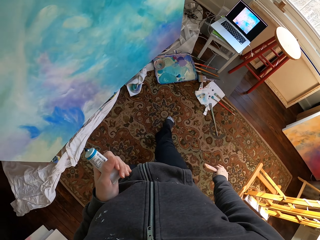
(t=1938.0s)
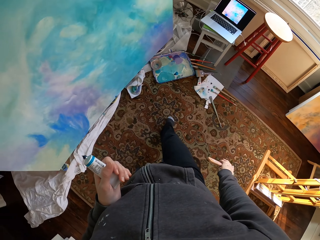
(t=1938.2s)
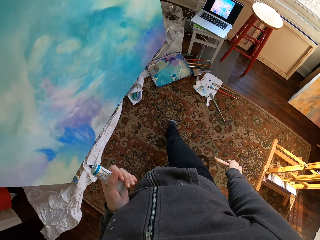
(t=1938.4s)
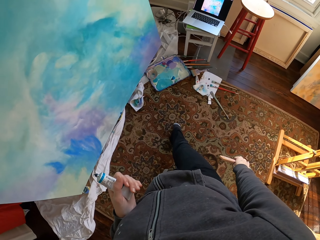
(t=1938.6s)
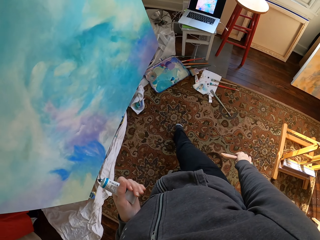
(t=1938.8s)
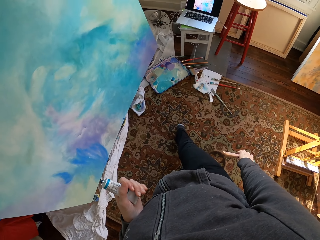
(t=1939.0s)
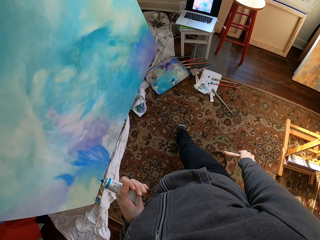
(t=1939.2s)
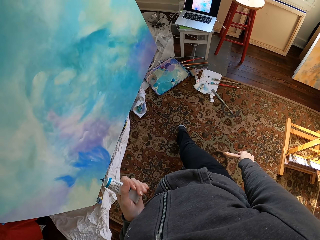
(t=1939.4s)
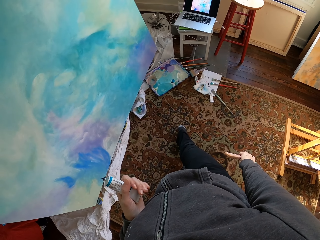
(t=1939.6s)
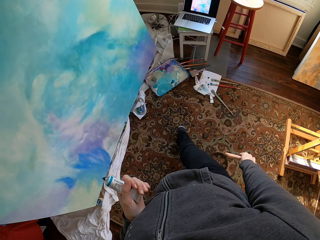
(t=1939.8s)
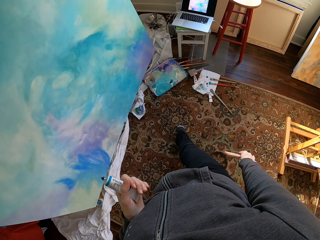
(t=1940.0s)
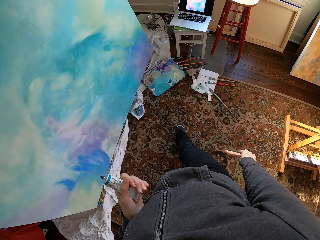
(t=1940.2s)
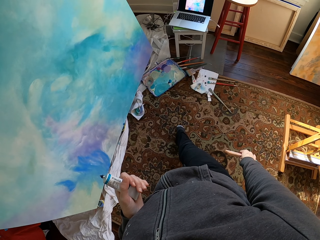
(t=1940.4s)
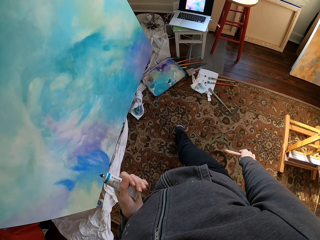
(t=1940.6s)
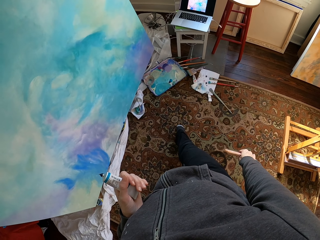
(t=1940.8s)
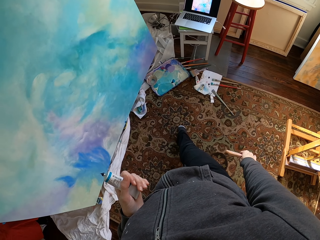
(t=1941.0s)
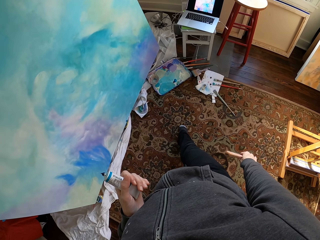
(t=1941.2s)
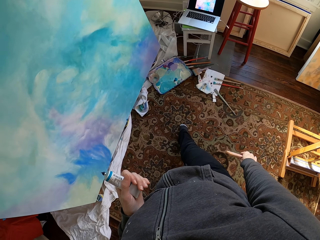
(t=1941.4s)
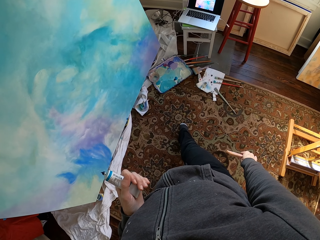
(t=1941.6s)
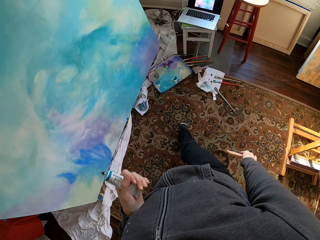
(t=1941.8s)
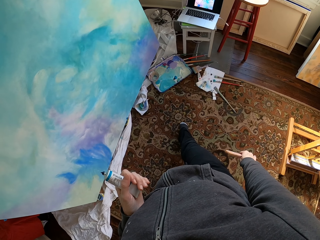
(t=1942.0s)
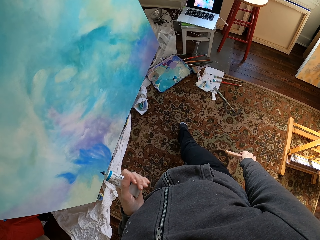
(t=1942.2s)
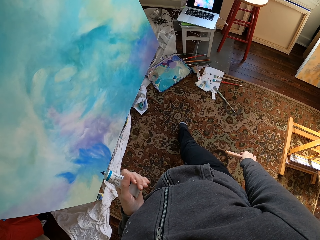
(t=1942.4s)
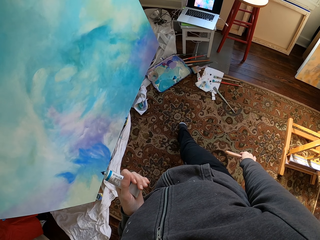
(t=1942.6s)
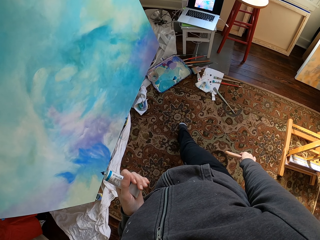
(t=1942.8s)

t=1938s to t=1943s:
The camera wearer stops painting the wall.

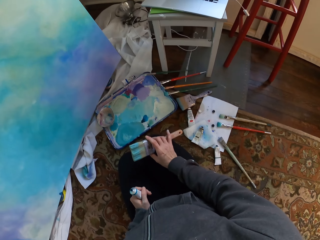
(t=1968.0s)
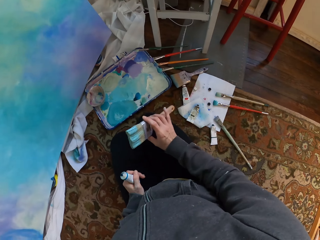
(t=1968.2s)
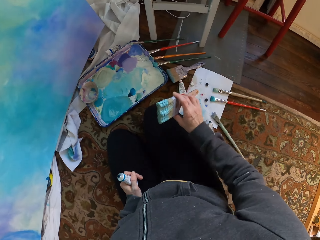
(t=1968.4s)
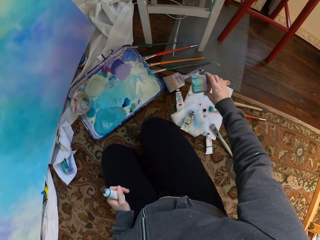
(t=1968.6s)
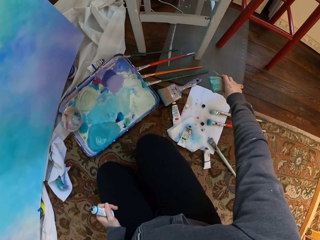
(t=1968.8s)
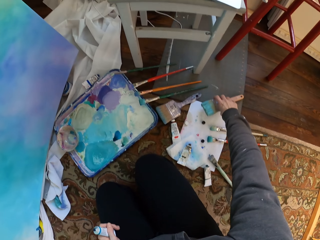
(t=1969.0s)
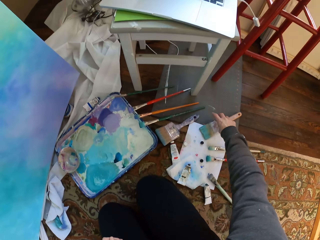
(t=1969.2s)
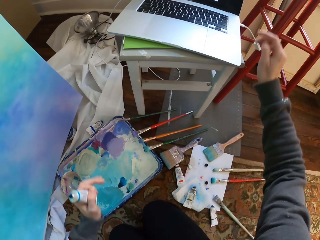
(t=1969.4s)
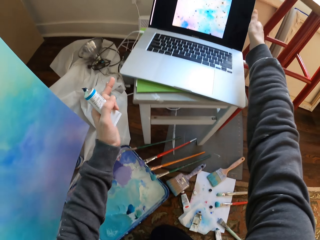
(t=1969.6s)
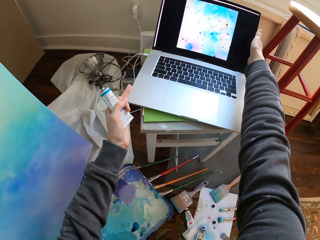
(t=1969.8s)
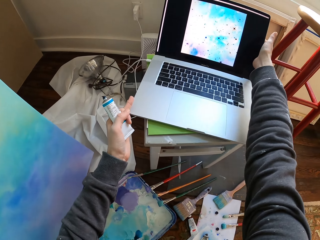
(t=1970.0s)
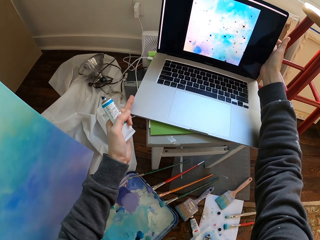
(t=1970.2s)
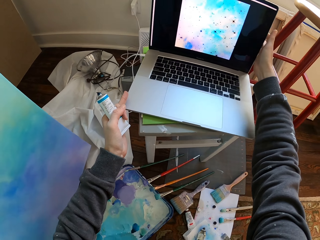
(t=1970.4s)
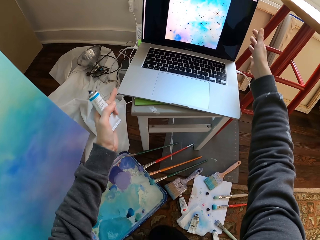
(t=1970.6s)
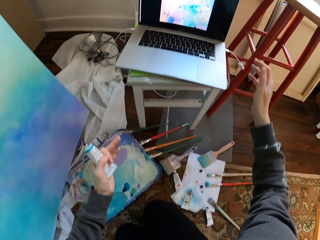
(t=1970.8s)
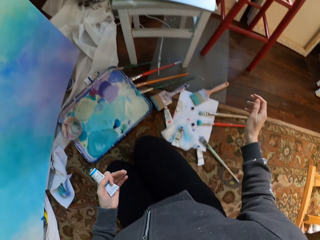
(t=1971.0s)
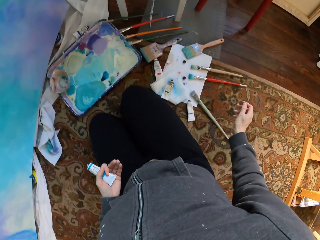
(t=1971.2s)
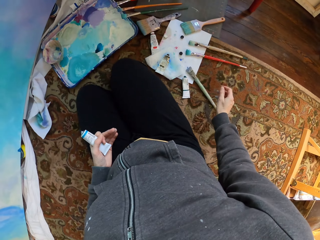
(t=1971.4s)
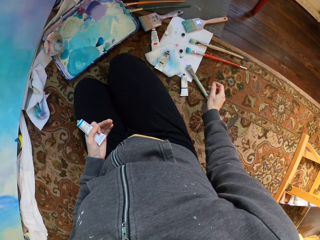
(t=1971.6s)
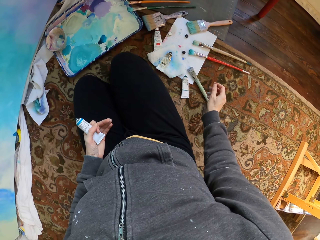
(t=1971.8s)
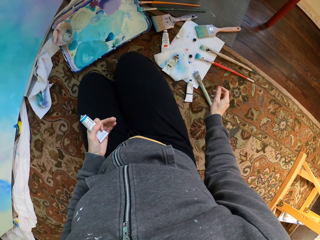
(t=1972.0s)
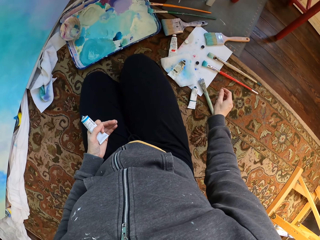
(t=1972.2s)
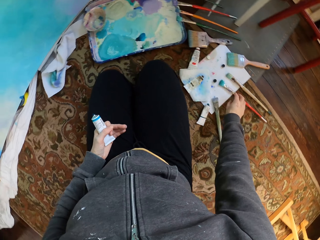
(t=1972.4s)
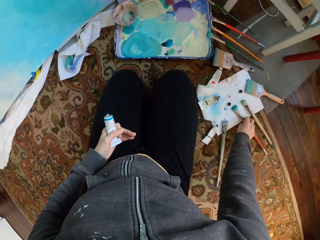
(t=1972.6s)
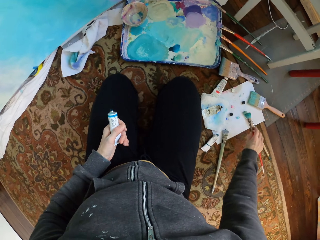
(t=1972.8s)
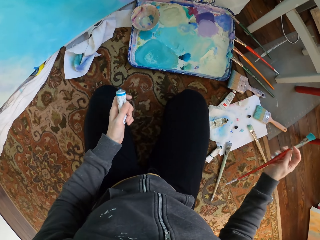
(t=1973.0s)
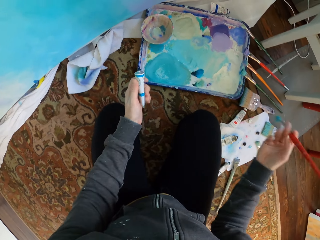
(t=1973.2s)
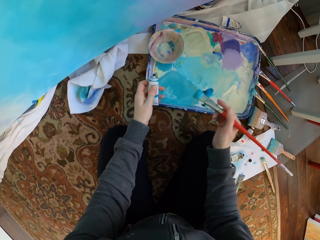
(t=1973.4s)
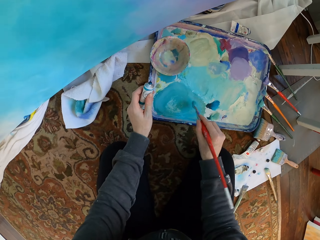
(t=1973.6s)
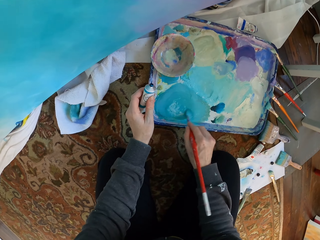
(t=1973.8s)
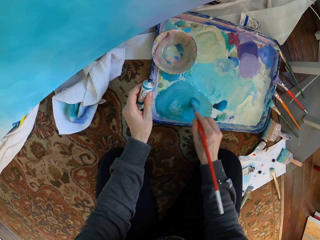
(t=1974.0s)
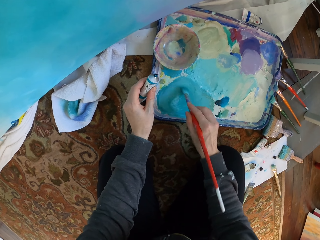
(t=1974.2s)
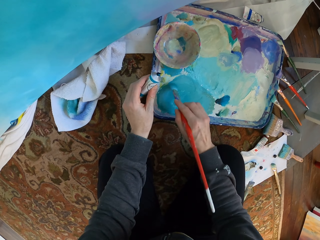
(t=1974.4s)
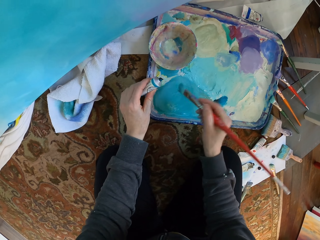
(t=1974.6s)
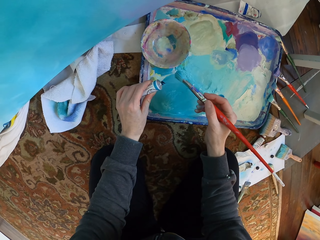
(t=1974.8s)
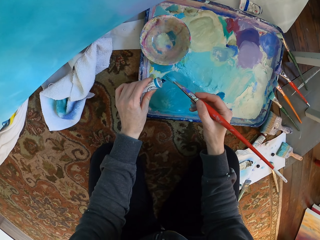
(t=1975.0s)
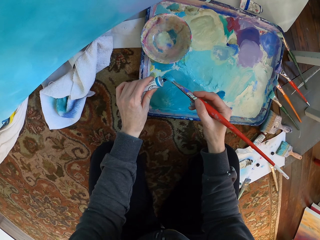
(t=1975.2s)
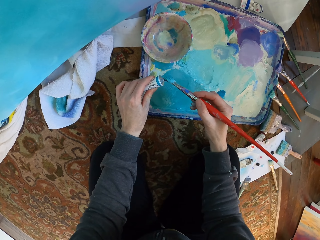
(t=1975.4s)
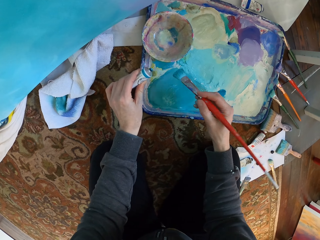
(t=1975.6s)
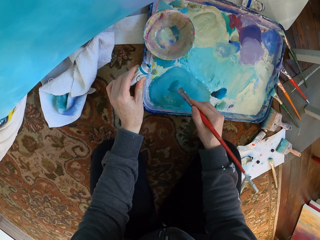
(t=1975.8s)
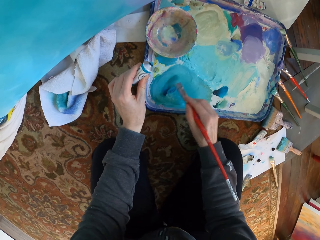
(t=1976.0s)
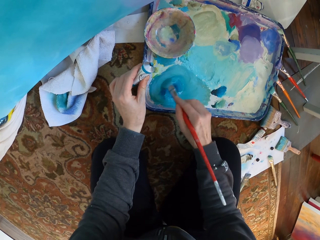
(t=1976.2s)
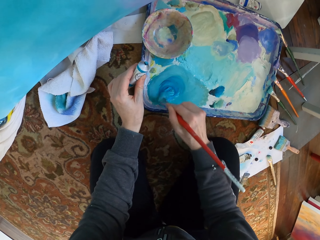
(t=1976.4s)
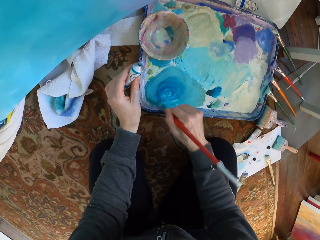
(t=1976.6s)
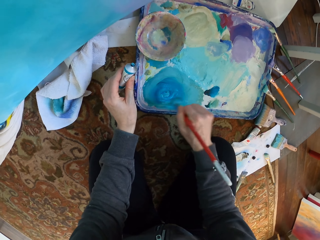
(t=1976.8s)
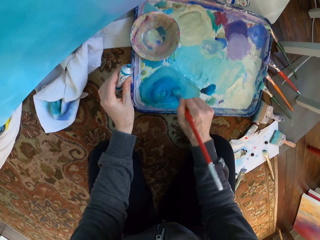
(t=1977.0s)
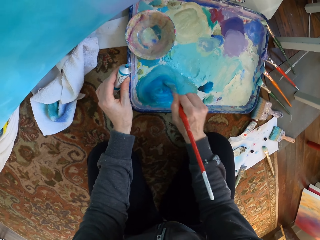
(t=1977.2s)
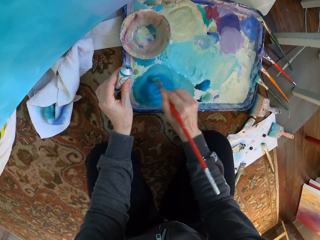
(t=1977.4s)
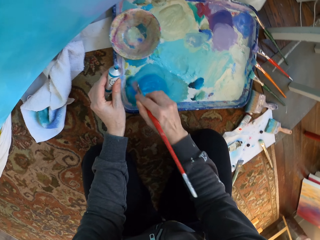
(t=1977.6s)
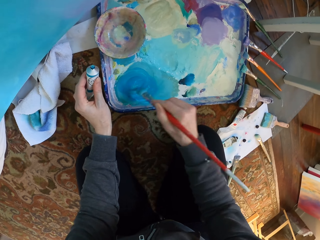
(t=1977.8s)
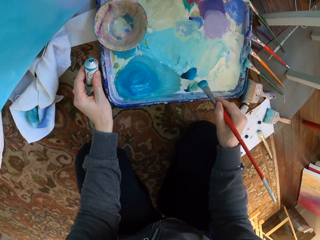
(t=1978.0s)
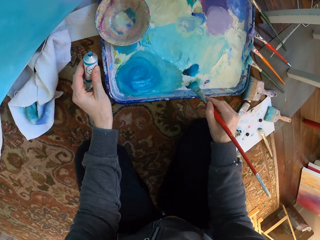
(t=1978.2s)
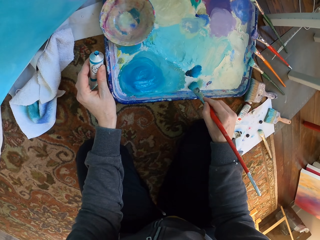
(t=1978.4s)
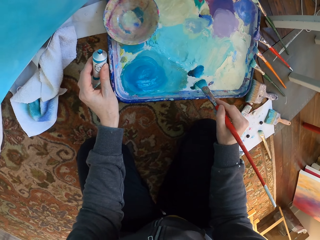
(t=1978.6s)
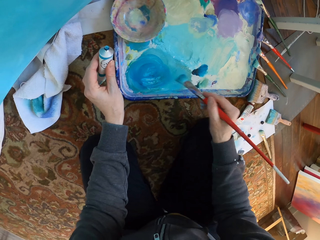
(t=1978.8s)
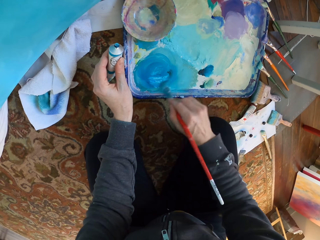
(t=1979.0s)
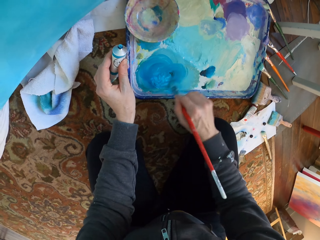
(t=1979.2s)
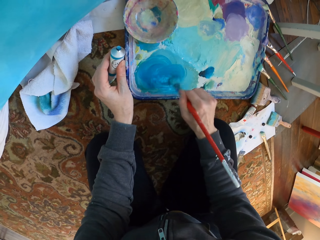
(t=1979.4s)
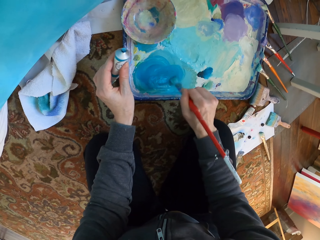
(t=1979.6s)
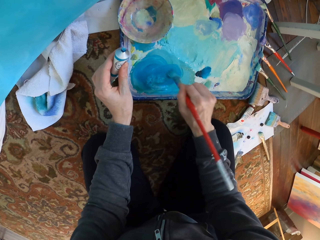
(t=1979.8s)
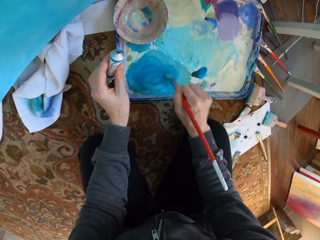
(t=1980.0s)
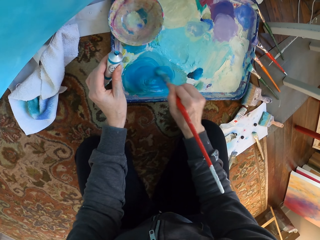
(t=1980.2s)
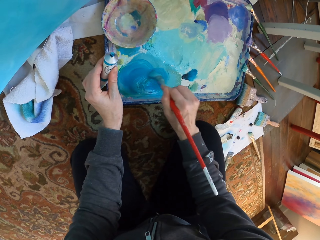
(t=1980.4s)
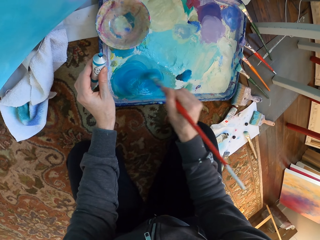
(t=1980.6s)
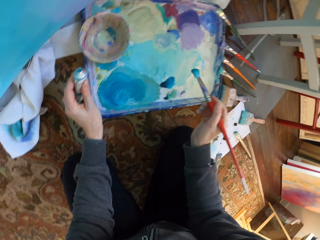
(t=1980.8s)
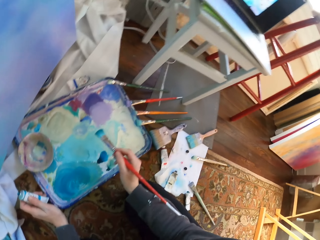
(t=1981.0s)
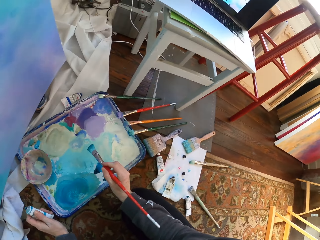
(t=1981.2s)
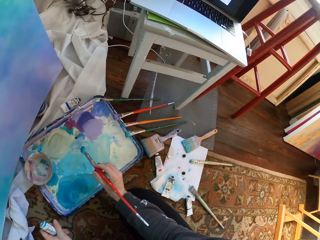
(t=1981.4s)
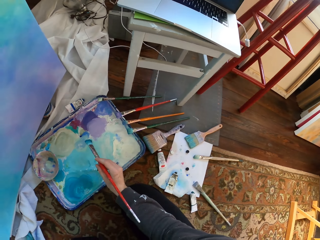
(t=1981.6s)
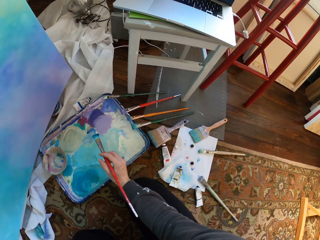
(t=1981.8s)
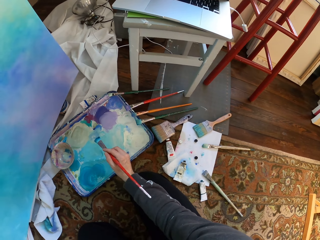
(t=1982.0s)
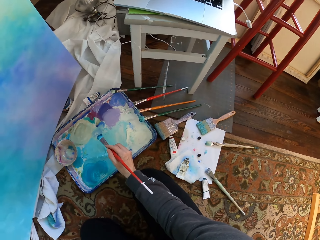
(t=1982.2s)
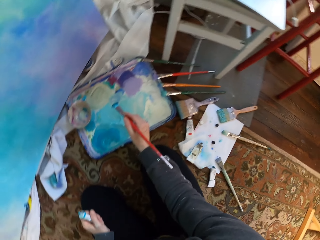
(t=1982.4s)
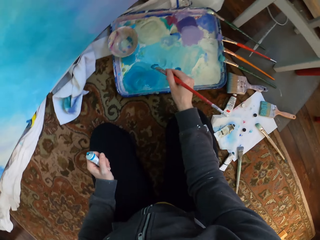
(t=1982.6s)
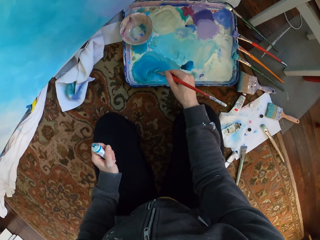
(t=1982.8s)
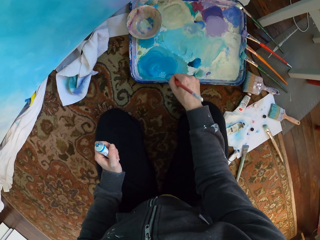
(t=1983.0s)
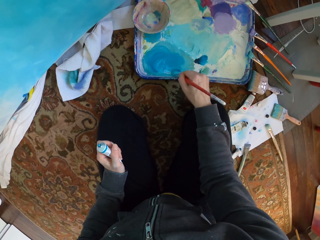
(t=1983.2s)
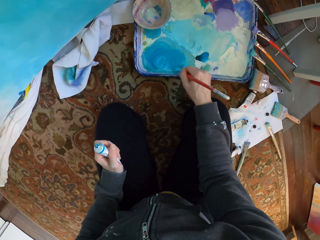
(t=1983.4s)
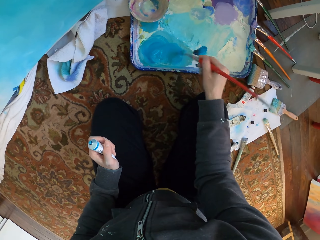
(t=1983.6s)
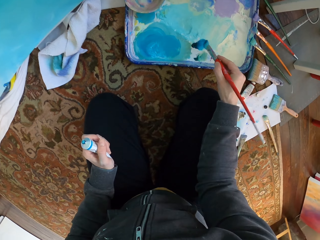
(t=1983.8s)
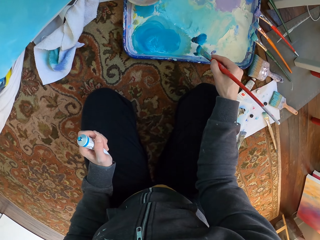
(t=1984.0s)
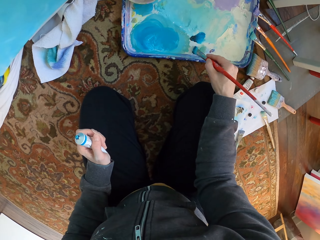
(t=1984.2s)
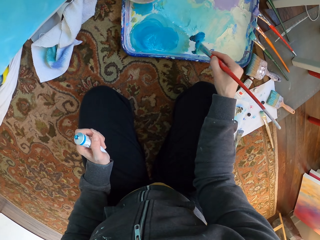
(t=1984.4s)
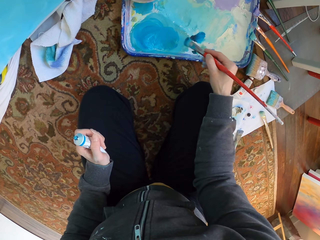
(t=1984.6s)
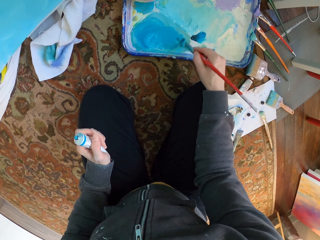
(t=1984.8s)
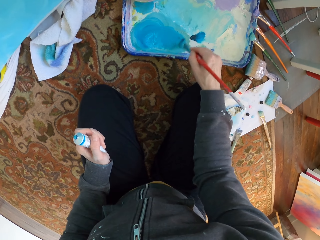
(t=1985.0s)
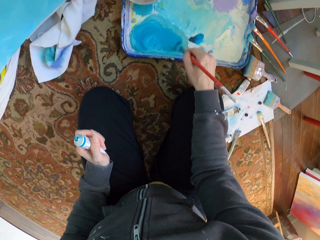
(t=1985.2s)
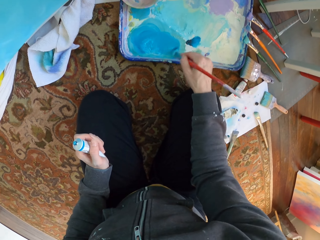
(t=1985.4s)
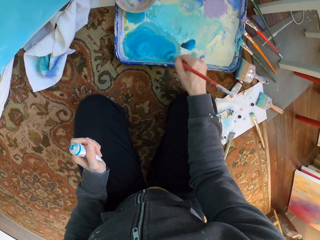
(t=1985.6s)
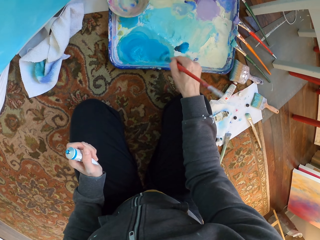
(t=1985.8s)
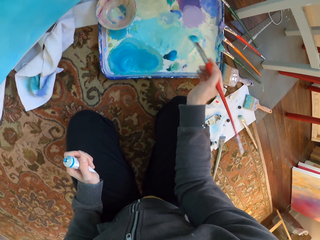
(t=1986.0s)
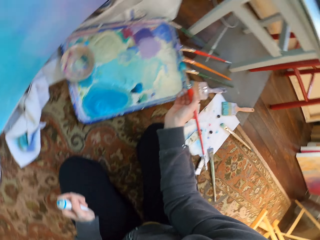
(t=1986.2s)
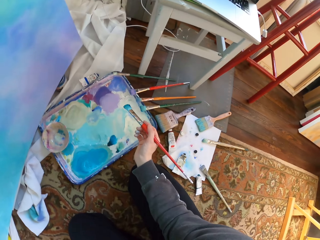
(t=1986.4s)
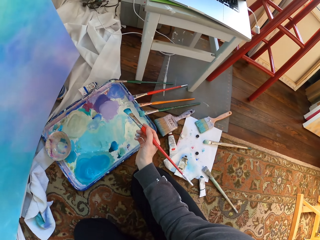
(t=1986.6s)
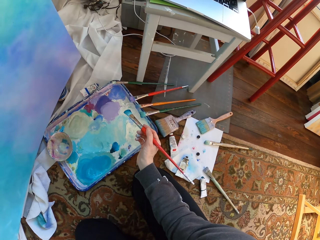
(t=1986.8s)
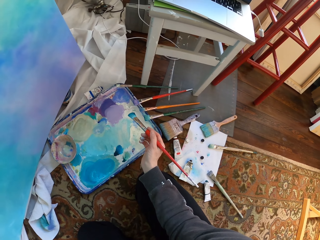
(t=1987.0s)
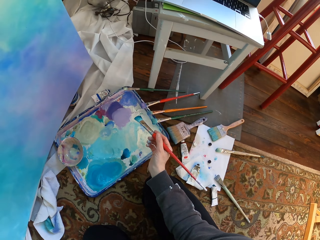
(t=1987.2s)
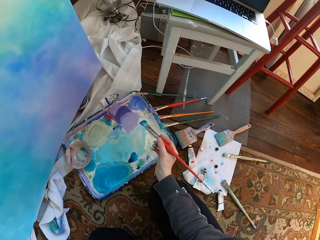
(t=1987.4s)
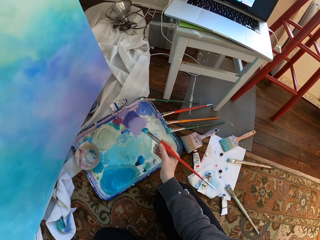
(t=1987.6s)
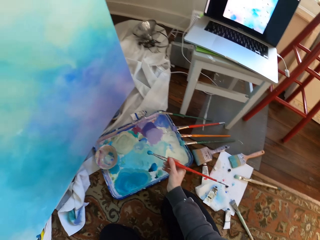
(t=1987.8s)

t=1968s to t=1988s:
The camera wearer puts the brush on the floor. He holds the laptop with his hands. He picks up the brush from the floor. He mixes the paint with the brush.
